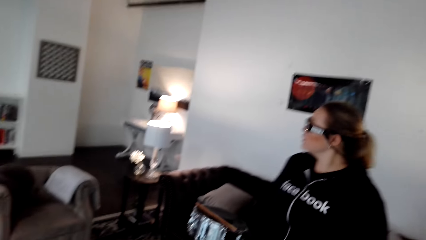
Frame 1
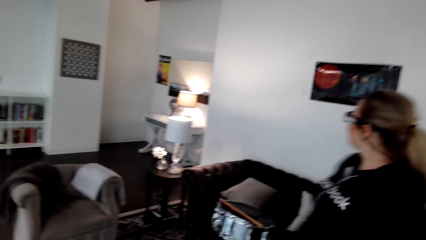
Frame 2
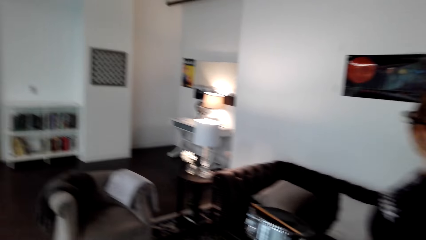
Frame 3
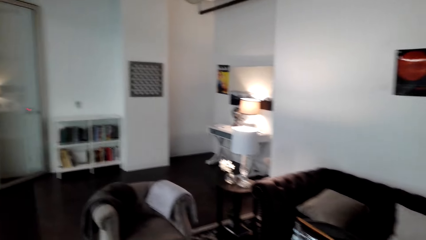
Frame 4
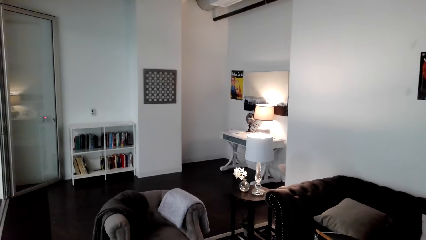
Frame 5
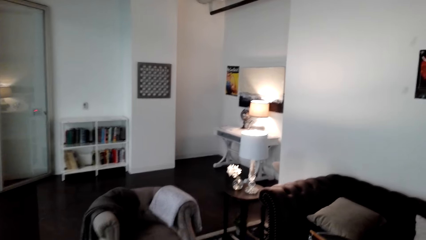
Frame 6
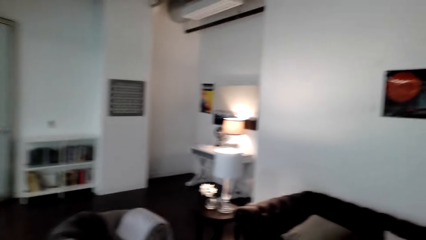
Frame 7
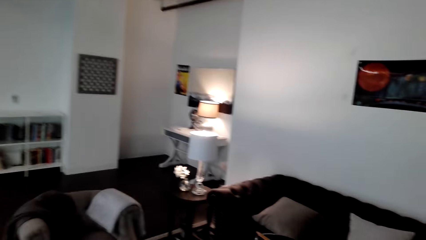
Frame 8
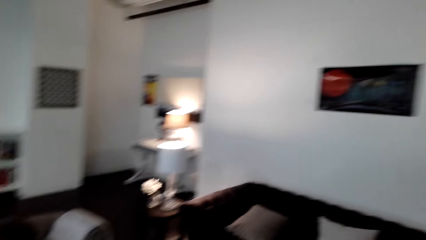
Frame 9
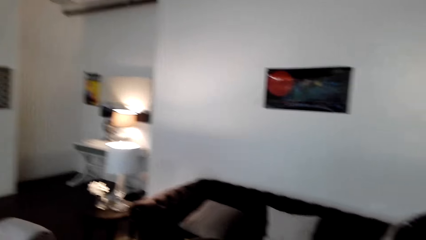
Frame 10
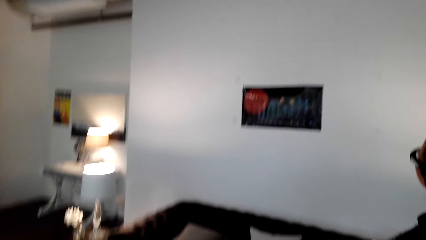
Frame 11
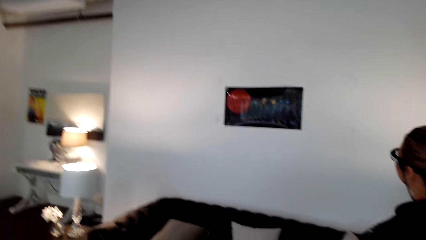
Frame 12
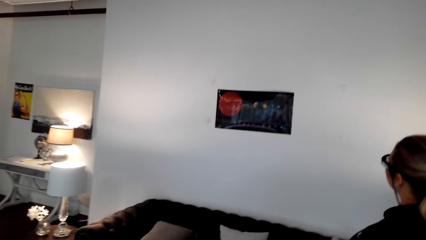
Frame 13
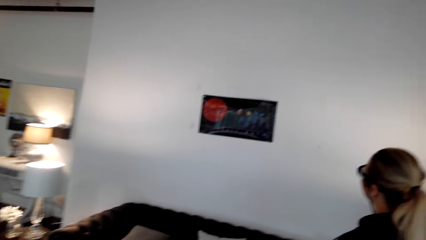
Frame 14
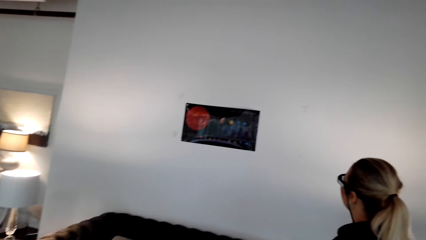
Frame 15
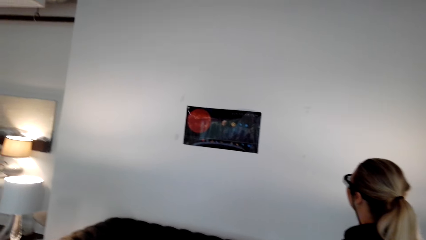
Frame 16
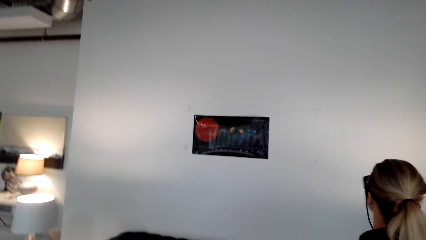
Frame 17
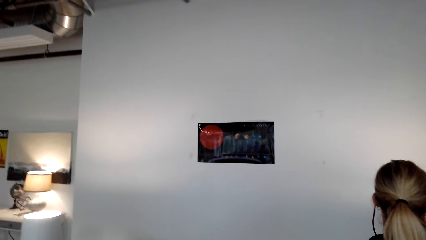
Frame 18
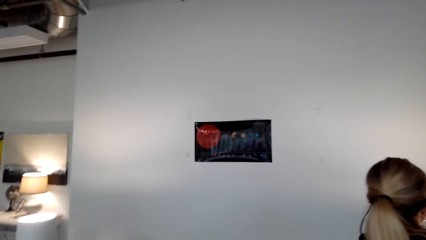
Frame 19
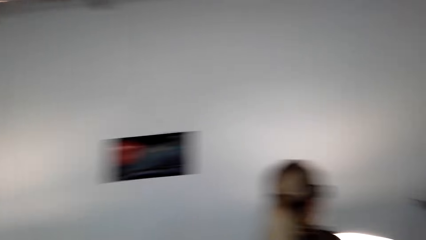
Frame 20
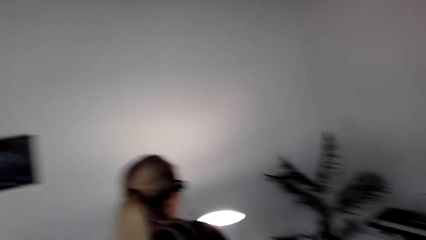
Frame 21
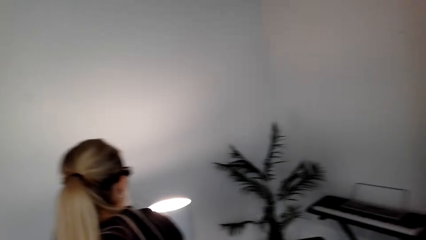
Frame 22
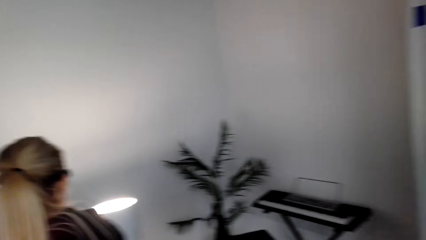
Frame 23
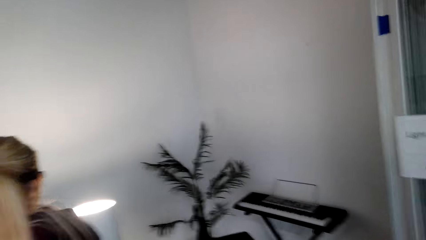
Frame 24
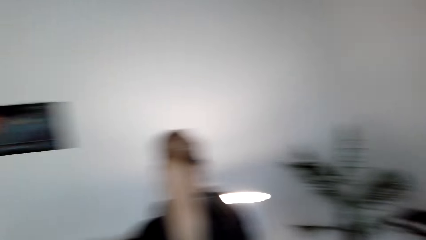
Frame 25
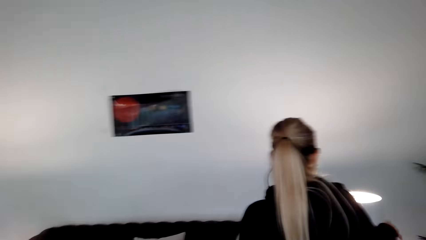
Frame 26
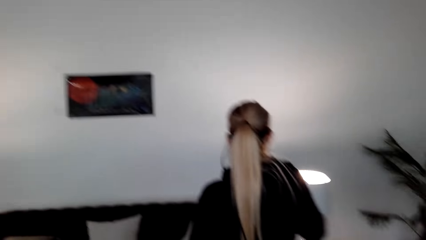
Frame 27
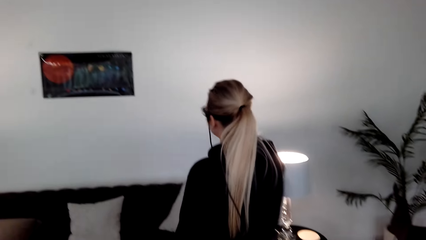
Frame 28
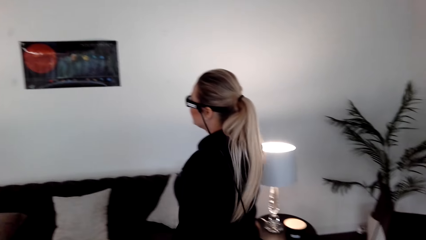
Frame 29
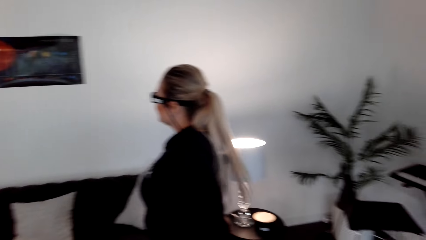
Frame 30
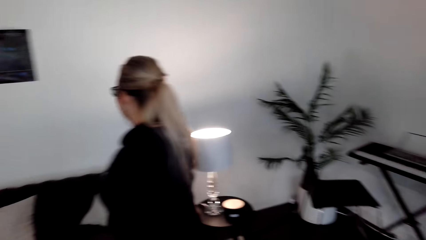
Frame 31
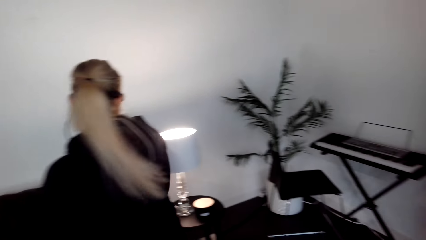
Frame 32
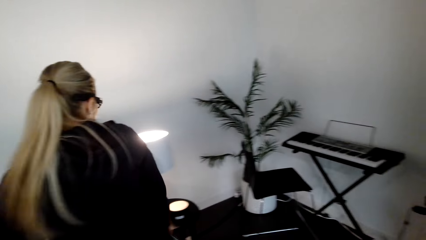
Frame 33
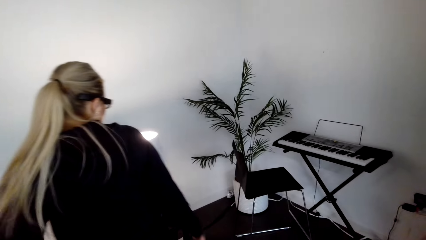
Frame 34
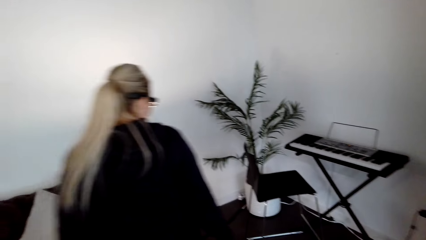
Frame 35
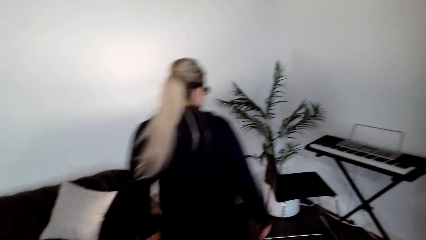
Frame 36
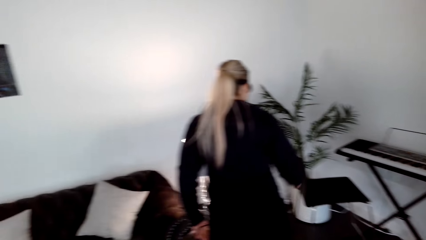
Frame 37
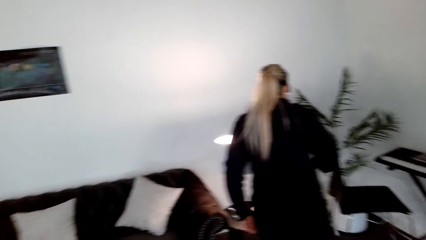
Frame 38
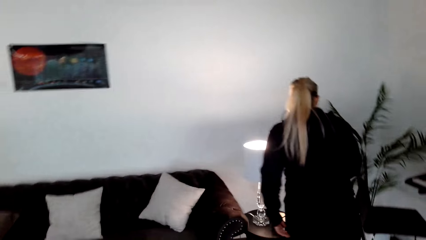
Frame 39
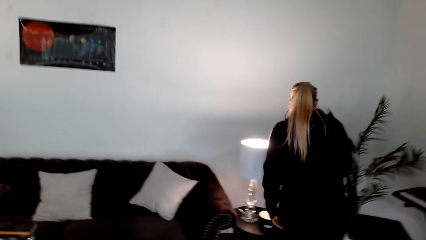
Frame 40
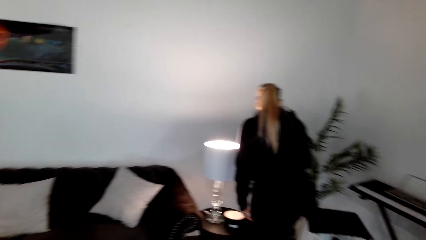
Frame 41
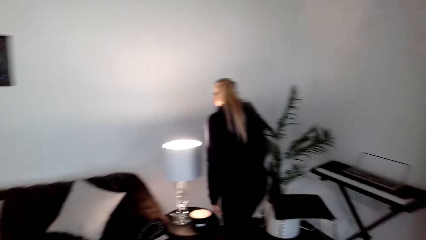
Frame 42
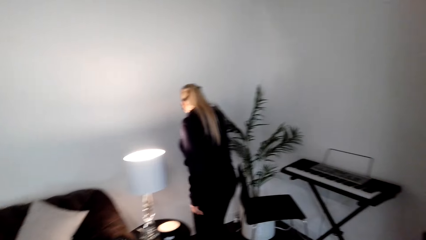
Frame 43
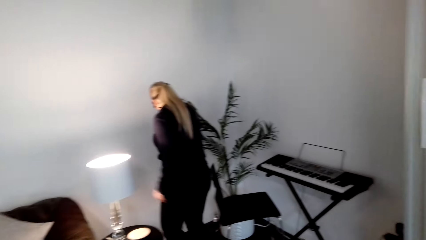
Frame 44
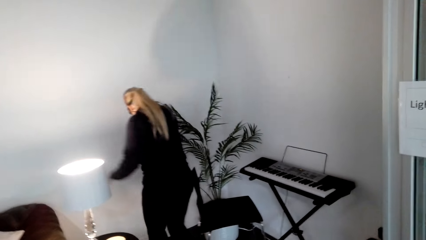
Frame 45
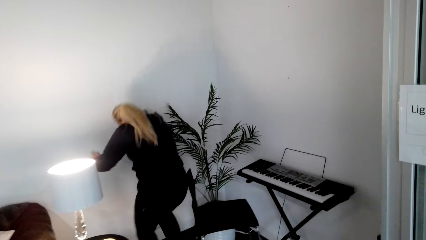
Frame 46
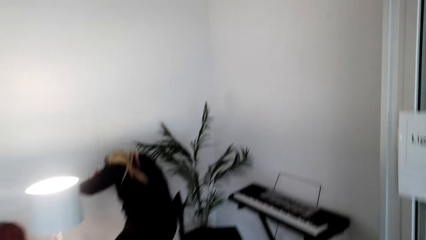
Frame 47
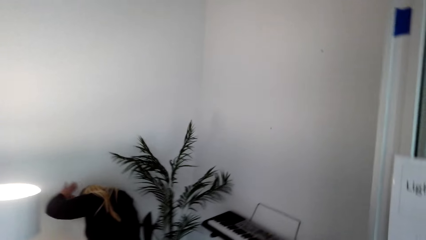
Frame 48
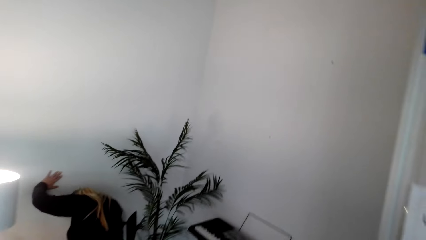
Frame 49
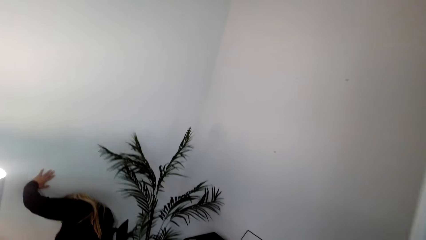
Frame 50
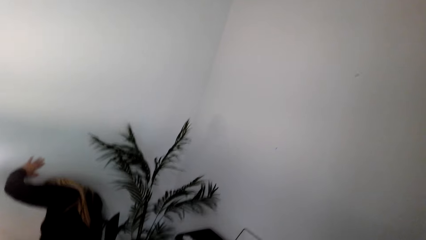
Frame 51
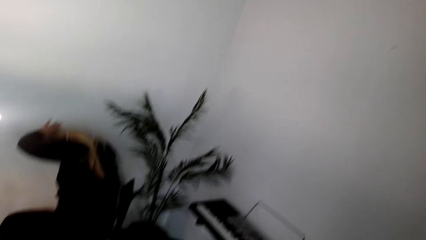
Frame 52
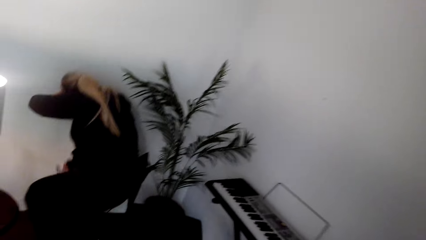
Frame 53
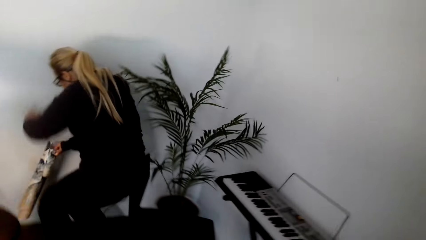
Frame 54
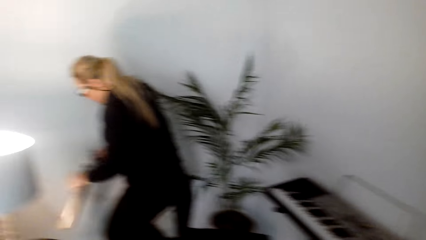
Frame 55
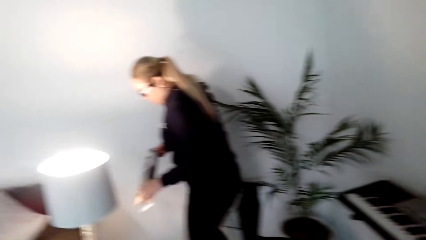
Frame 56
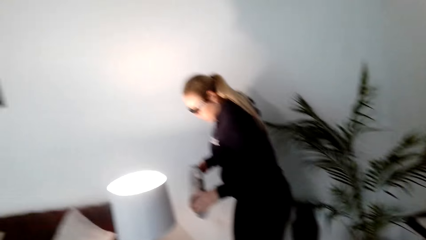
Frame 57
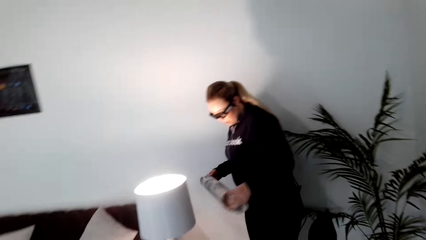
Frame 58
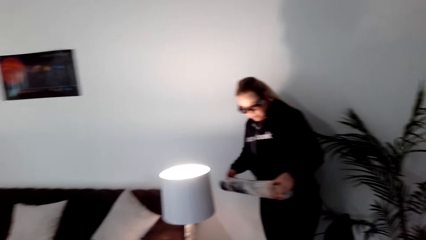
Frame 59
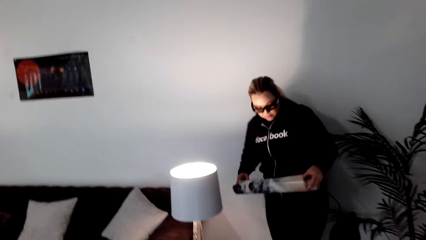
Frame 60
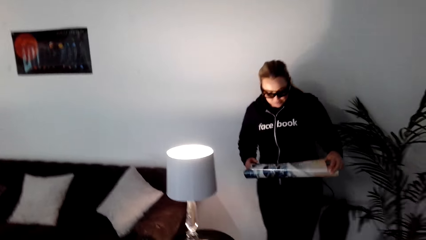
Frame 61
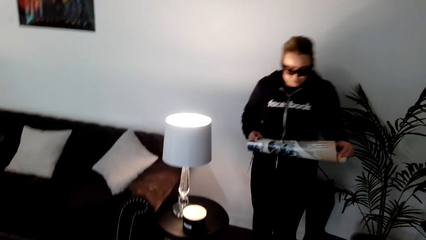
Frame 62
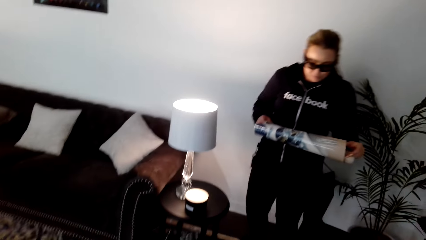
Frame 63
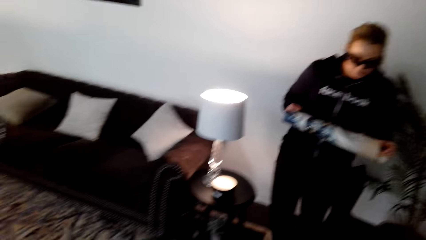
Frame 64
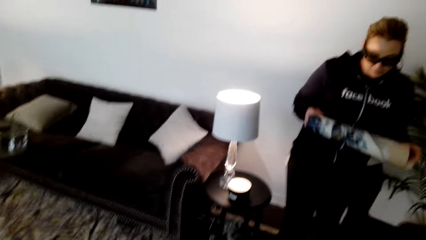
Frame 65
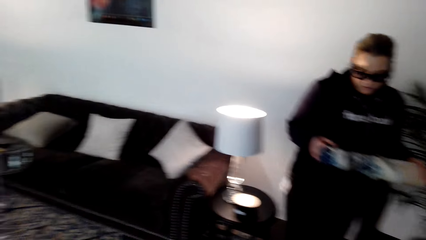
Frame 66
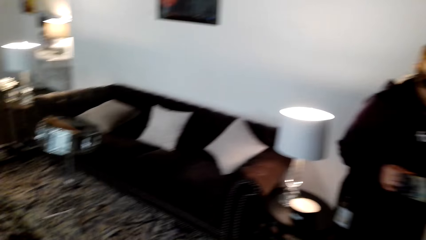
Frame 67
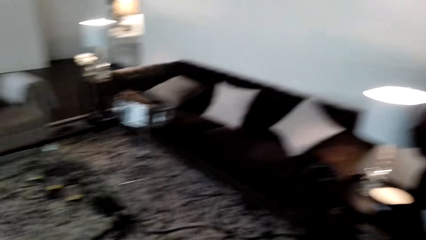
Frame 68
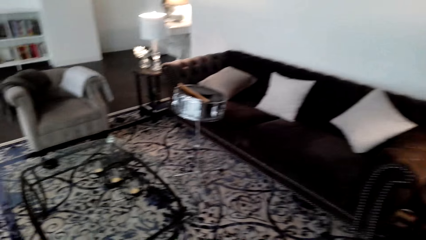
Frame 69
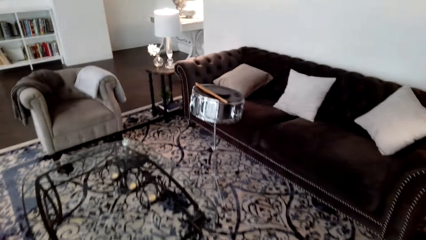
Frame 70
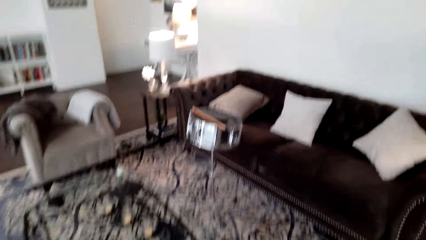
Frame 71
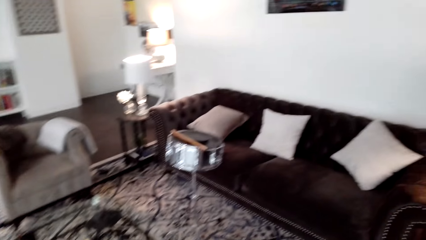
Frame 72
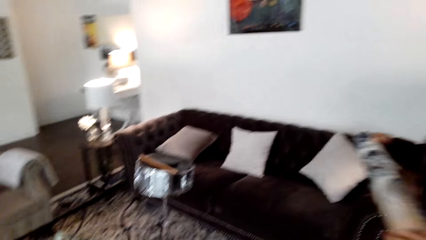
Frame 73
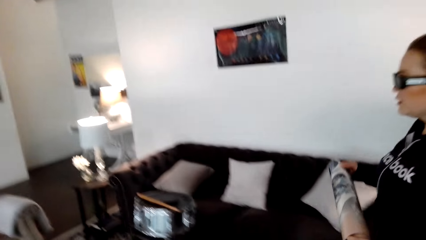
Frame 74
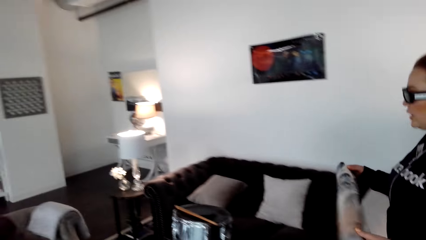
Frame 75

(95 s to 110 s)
The person picks up something.
